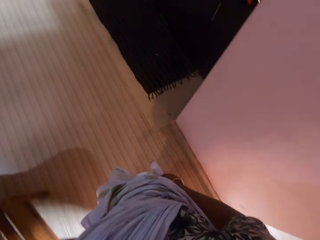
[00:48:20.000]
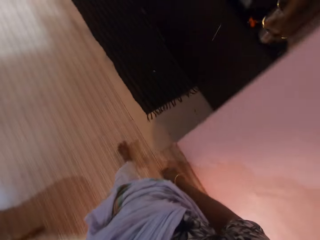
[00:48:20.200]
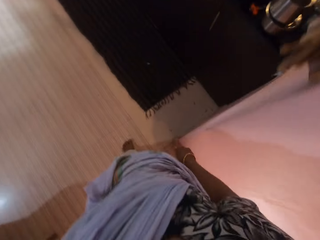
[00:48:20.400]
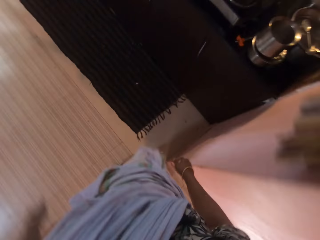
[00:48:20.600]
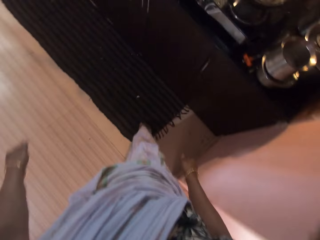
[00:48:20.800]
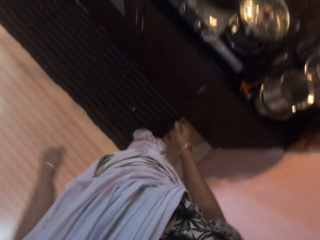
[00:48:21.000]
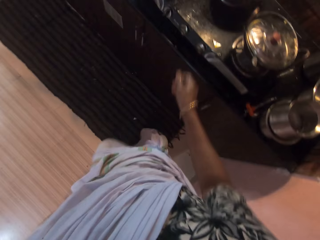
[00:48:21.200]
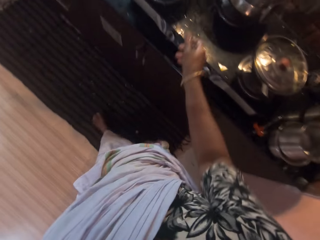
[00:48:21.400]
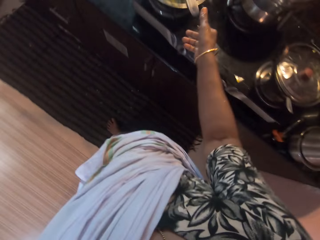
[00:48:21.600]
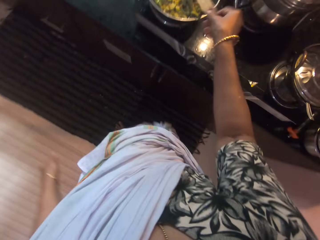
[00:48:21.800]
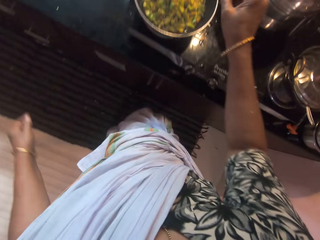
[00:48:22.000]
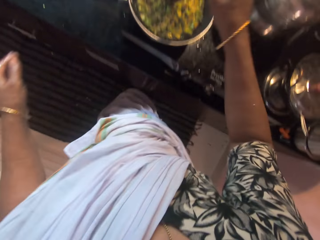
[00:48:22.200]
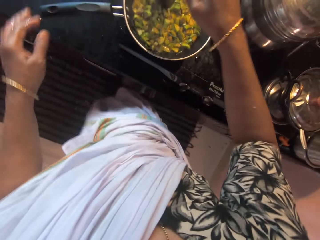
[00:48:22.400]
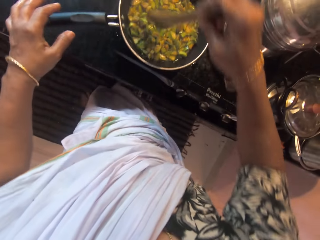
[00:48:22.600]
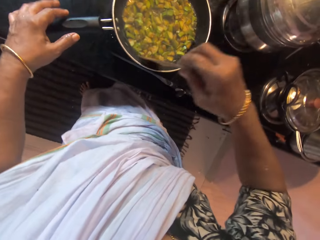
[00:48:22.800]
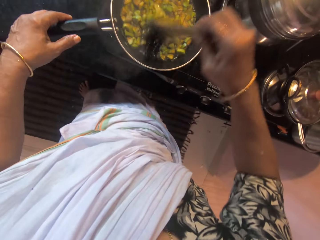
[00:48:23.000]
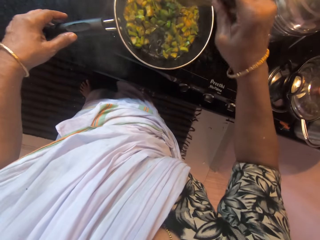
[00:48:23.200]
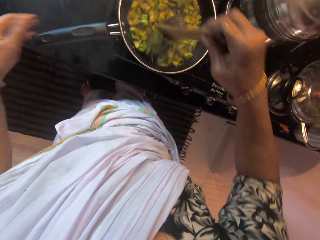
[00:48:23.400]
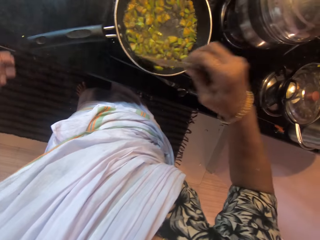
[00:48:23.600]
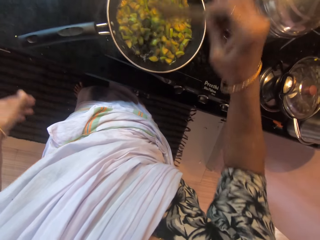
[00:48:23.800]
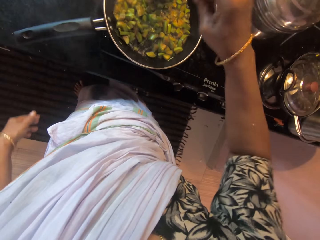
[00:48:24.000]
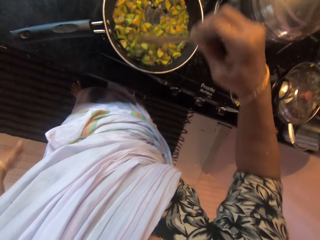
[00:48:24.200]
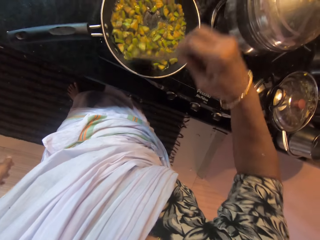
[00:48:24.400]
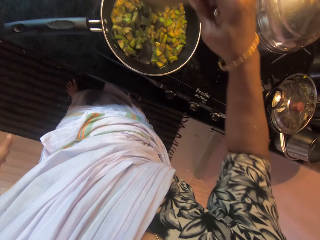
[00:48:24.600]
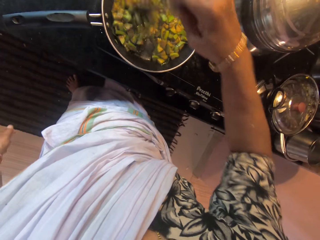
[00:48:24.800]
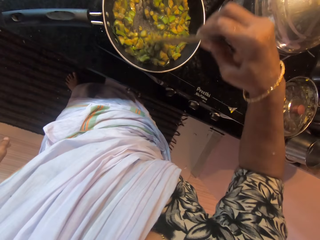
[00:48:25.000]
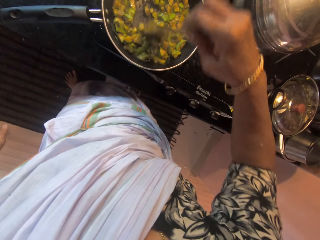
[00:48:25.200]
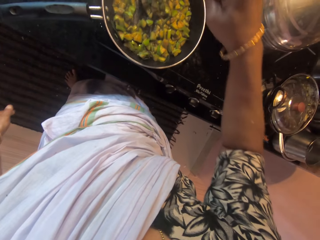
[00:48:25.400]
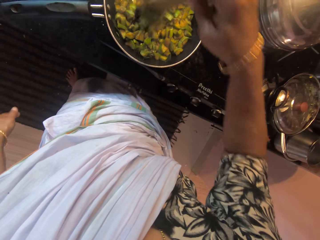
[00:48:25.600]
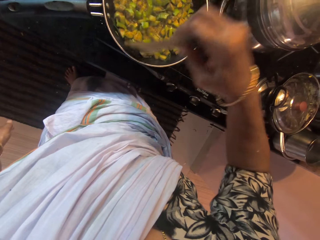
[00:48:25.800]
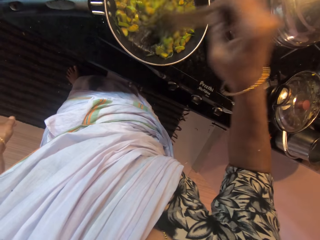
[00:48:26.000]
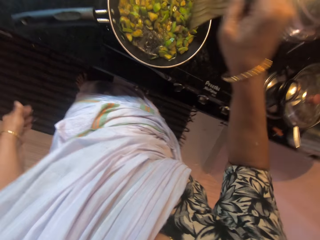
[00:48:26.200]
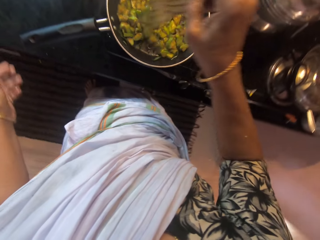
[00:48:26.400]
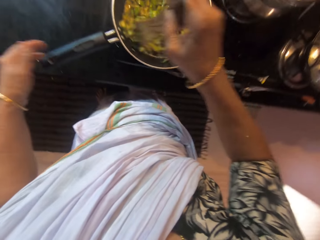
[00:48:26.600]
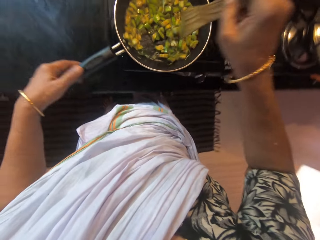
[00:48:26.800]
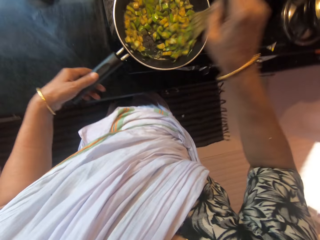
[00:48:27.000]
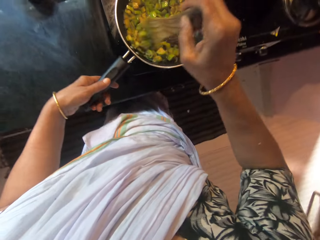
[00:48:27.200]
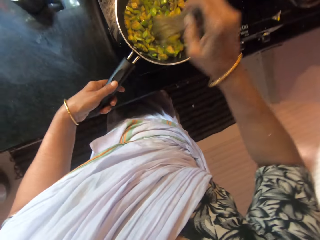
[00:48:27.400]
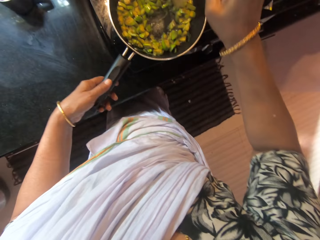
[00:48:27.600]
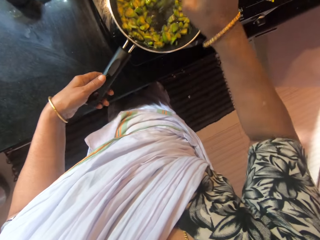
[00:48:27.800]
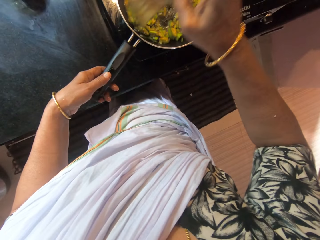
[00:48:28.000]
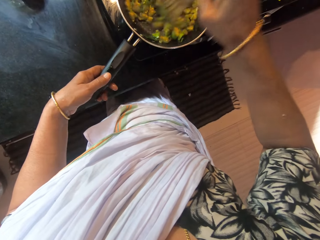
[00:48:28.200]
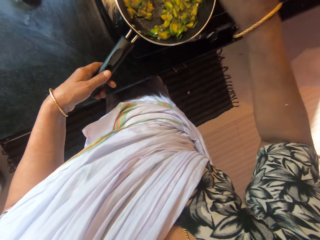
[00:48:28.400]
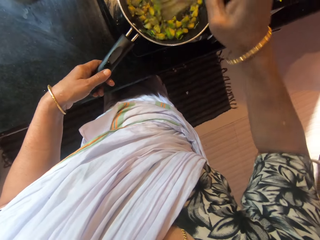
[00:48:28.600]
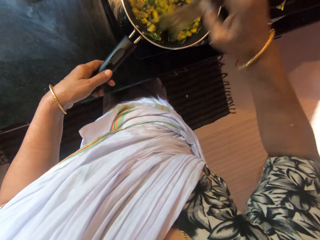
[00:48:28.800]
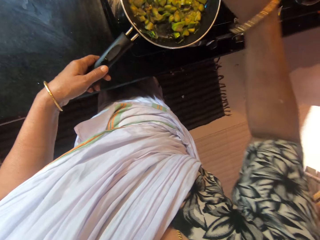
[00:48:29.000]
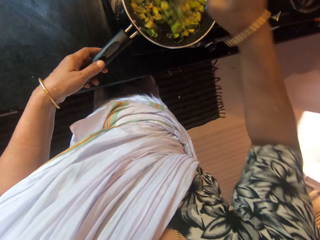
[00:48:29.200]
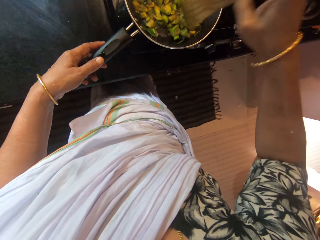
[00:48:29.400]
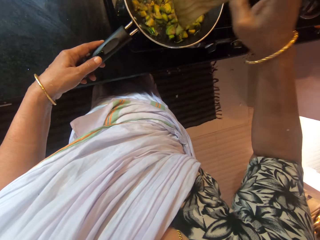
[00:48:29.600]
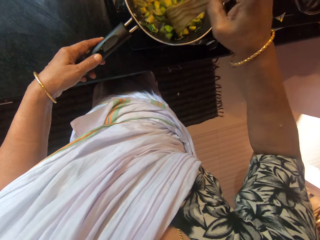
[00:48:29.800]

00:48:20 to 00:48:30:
The camera wearer picks up the spoon from the pan of vegetables with her right hand. She grabs the handle of the pan of vegetables with her left hand. She stirs the vegetables in the pan with the spoon in her right hand. She grabs the handle of the pan of vegetables with her left hand.

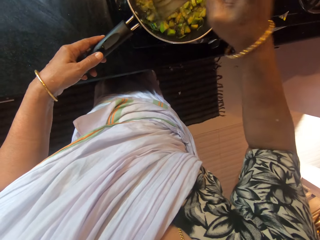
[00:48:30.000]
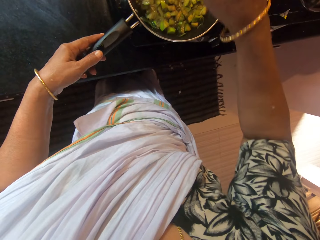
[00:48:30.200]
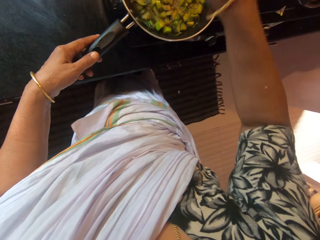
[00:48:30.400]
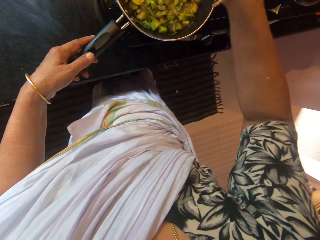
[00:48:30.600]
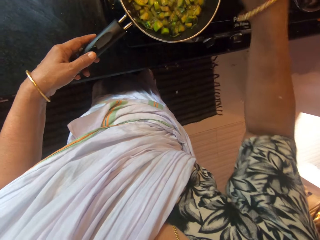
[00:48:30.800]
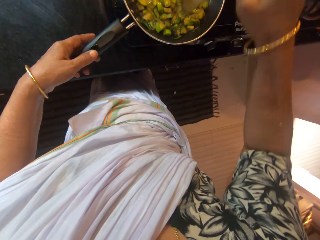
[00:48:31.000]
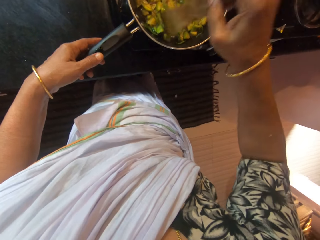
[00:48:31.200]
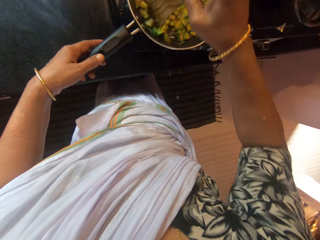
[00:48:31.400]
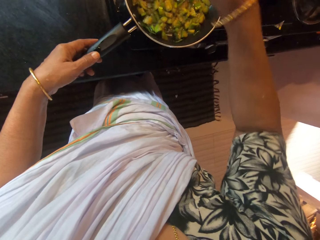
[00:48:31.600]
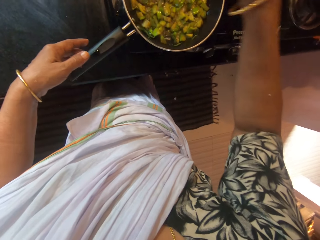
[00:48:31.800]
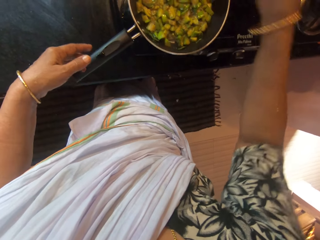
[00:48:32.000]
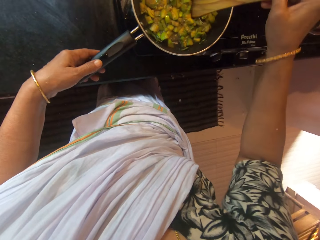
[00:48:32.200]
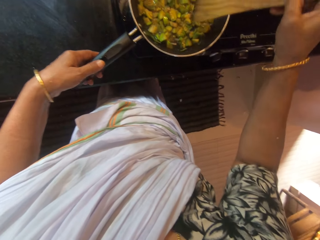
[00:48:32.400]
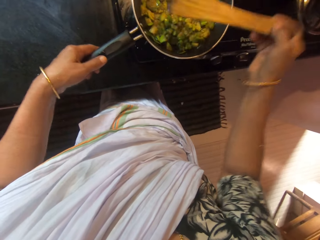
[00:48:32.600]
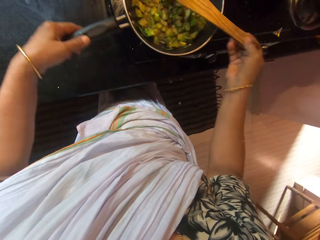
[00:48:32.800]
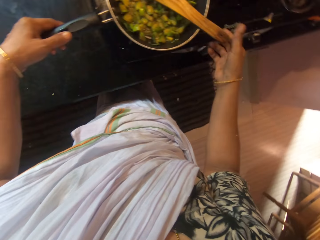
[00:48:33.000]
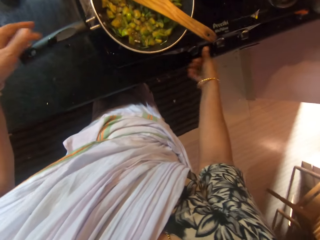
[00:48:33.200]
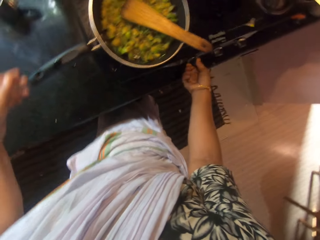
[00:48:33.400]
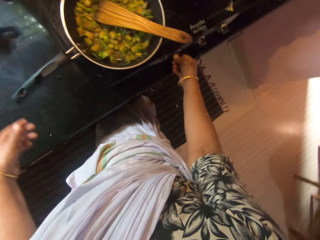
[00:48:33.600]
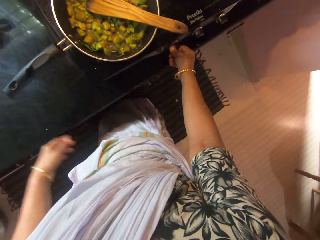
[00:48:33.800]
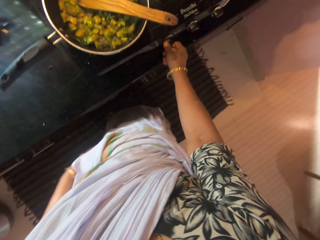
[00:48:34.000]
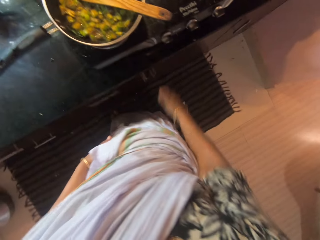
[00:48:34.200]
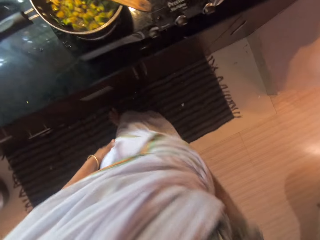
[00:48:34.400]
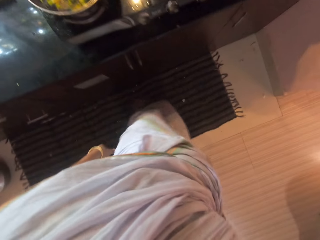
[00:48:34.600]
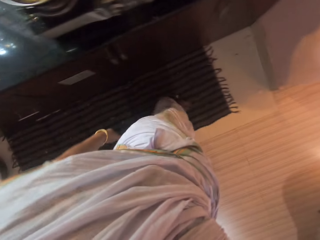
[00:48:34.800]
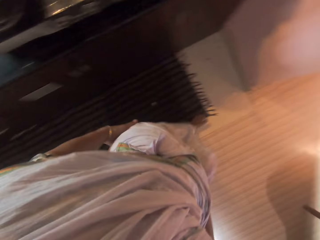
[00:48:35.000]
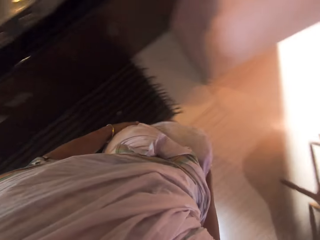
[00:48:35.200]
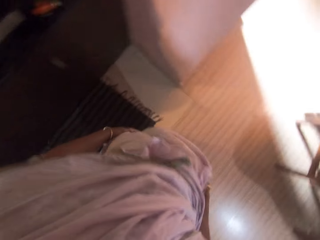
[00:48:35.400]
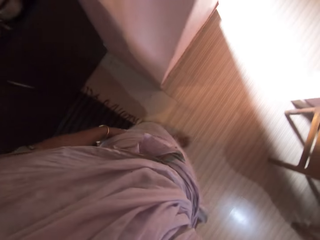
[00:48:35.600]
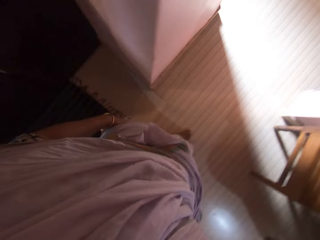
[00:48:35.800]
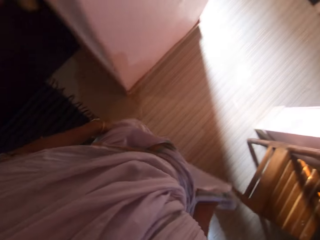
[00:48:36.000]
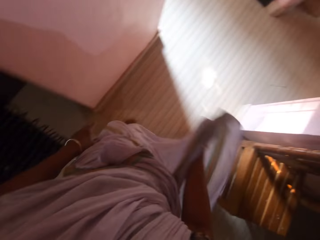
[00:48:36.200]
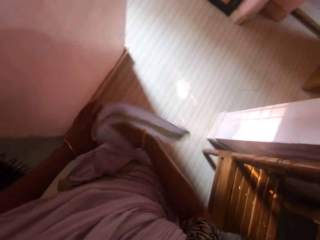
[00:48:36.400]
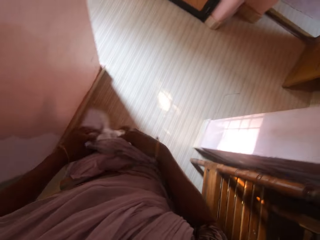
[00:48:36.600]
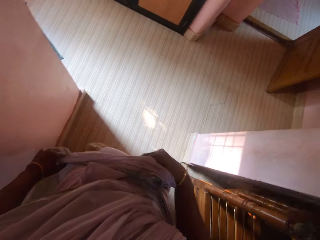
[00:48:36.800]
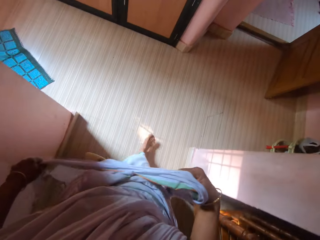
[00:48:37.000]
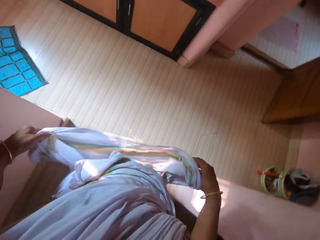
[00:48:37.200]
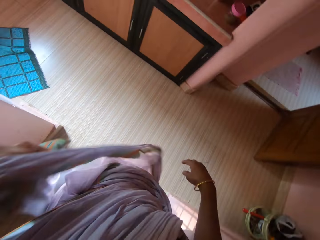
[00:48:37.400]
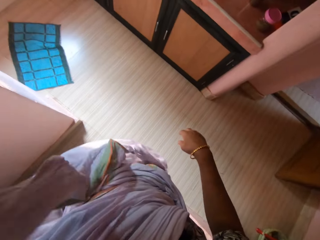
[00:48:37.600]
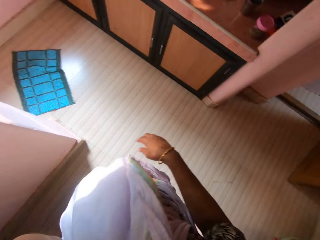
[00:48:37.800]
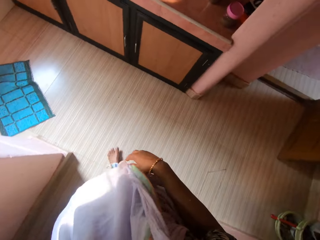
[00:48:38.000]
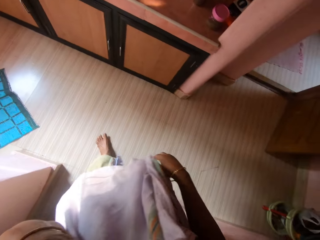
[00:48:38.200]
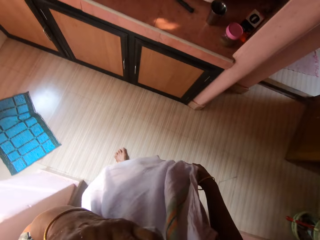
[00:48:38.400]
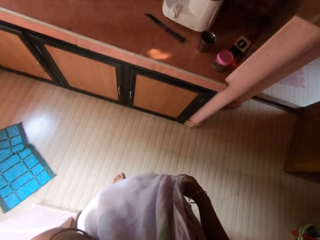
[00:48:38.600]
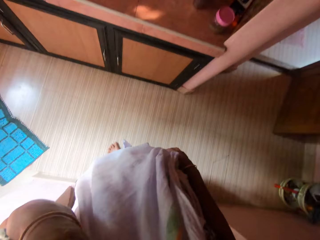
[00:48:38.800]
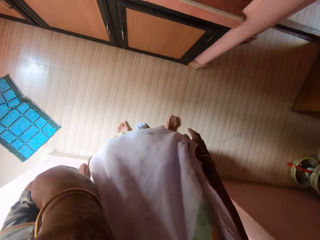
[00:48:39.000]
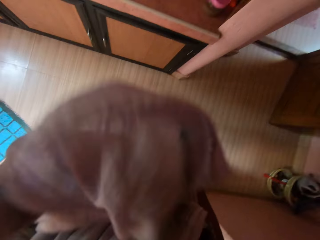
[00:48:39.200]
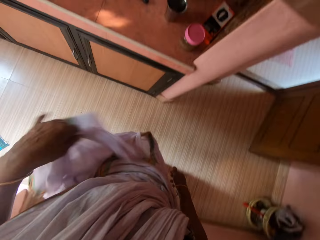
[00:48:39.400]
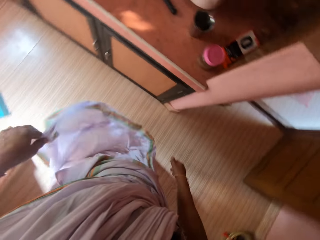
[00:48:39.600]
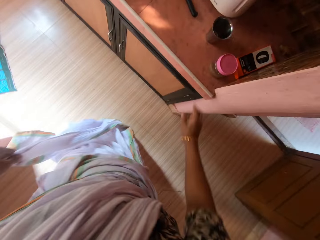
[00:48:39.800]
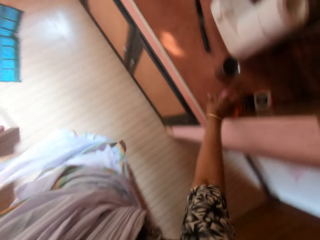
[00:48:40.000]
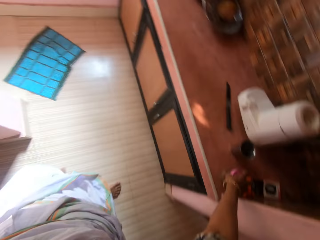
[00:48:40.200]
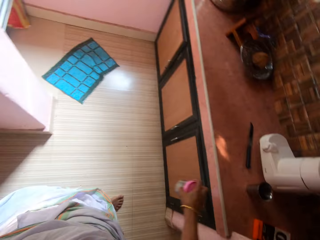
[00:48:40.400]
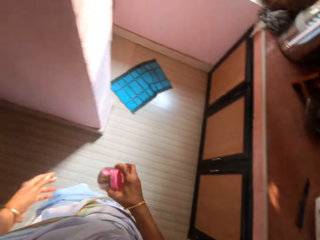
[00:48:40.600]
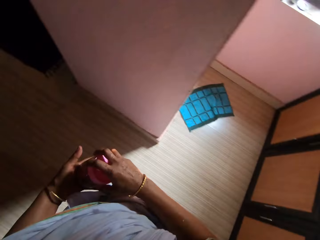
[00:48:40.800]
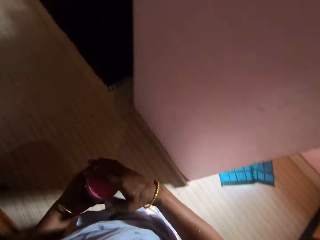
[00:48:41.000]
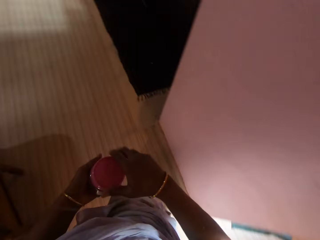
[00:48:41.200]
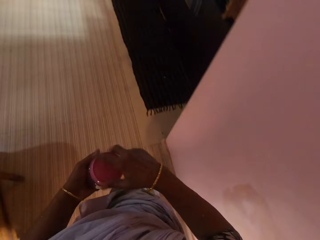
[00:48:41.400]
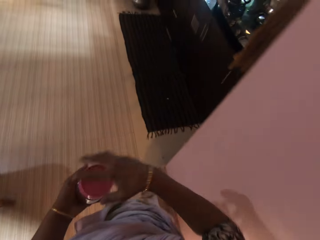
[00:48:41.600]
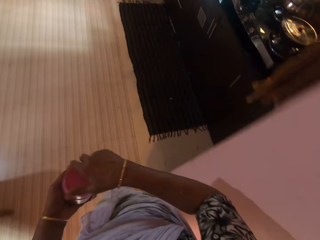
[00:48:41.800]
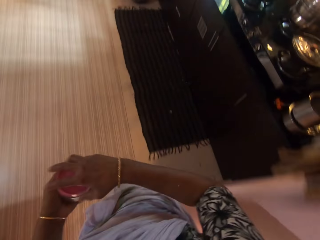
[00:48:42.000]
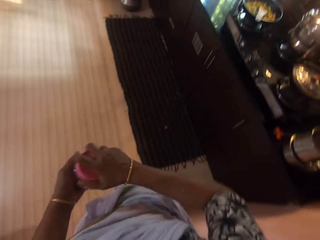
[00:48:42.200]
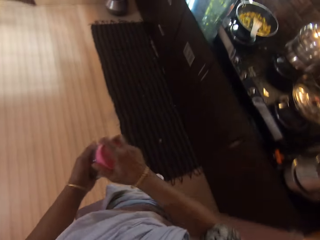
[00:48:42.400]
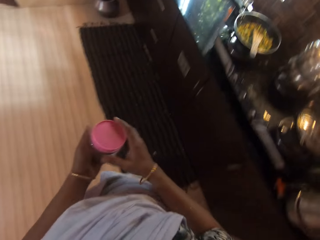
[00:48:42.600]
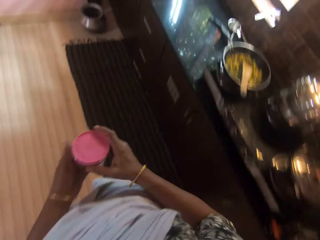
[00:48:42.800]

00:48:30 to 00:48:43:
The camera wearer turns the pan of vegetables on the cooker with her left hand. She drops the spoon in the pan of vegetables with her right hand. She turns a knob on the cooker with her right hand. She reduces the stove heat. She cleans her left hand on her sari. She cleans her right hand on her sari. She walks away. She passes the sari from her right hand to her left hand. She cleans her face with the sari in her left hand. She drops the sari in her left hand. She picks up a can from the slab with her right hand. She passes the can from her right hand to her left hand. She closes the lid on the can in her left hand with her right hand.
